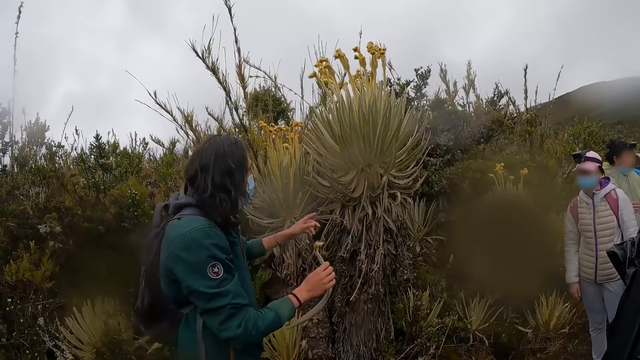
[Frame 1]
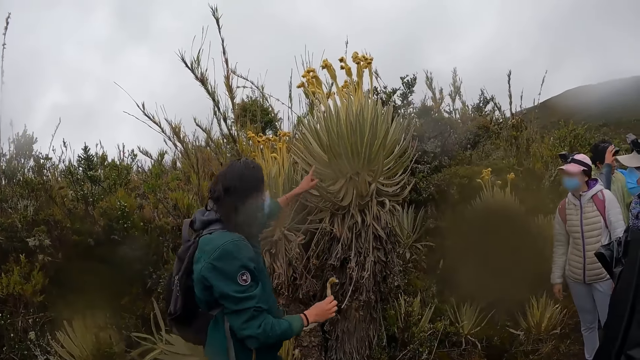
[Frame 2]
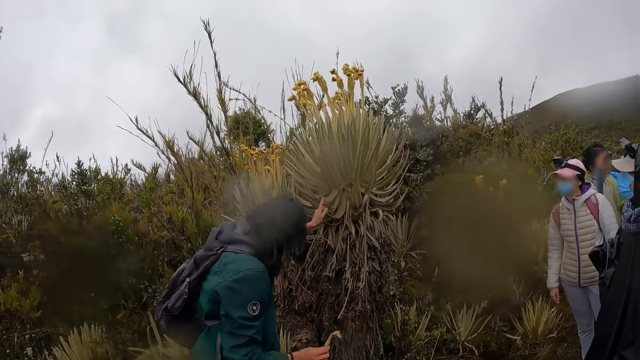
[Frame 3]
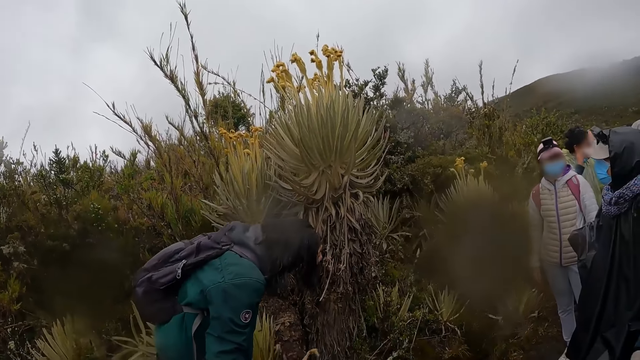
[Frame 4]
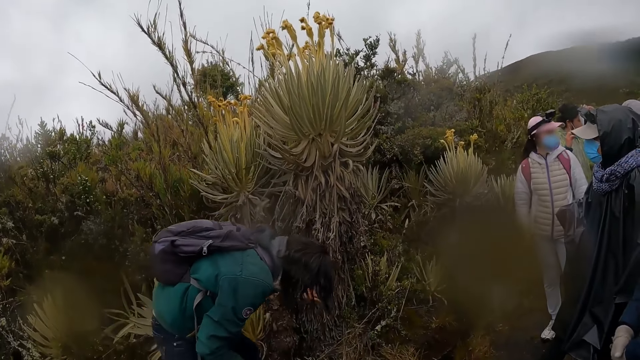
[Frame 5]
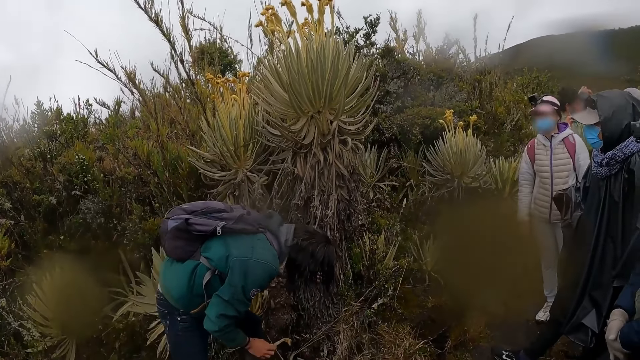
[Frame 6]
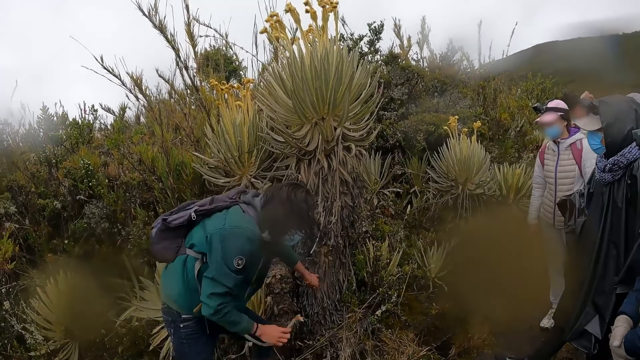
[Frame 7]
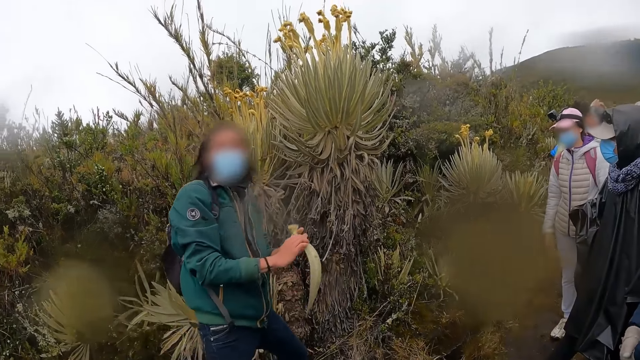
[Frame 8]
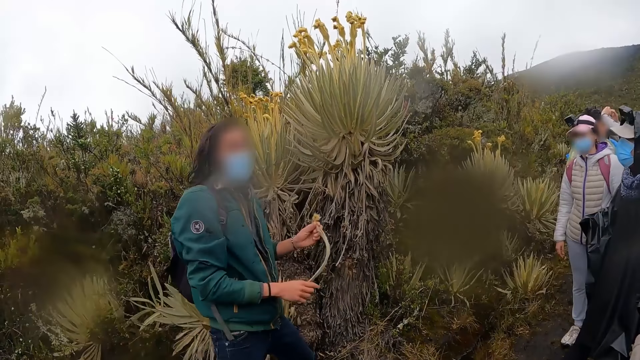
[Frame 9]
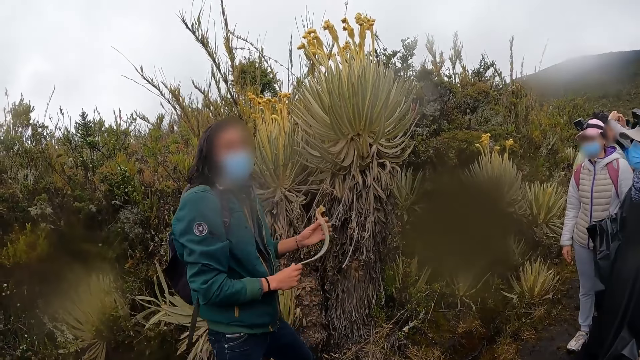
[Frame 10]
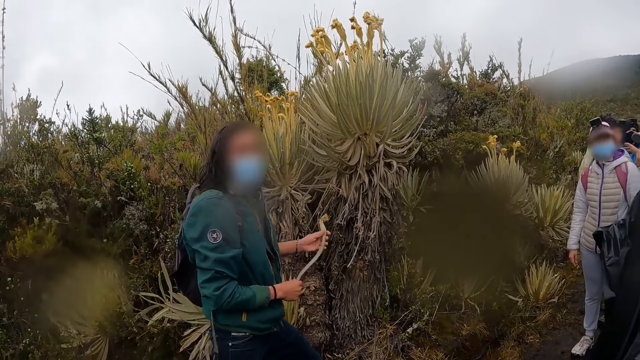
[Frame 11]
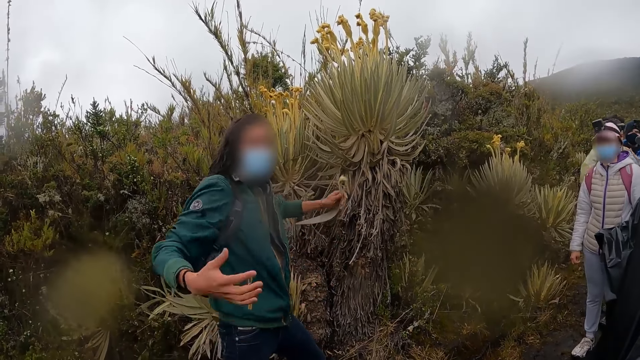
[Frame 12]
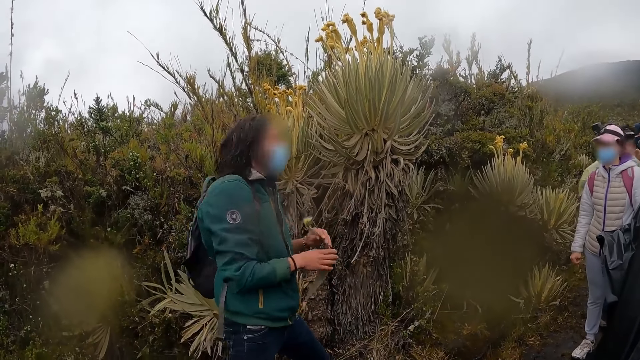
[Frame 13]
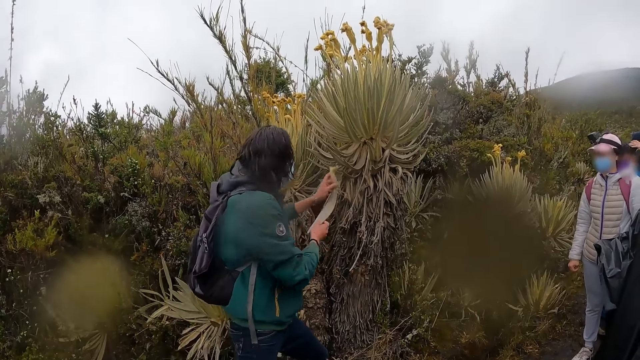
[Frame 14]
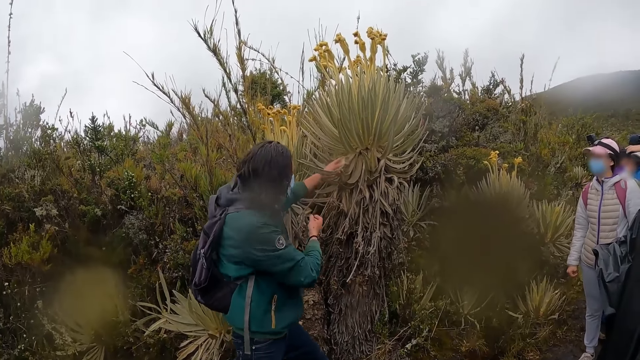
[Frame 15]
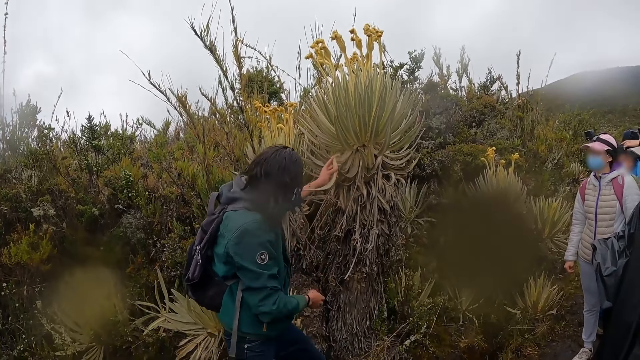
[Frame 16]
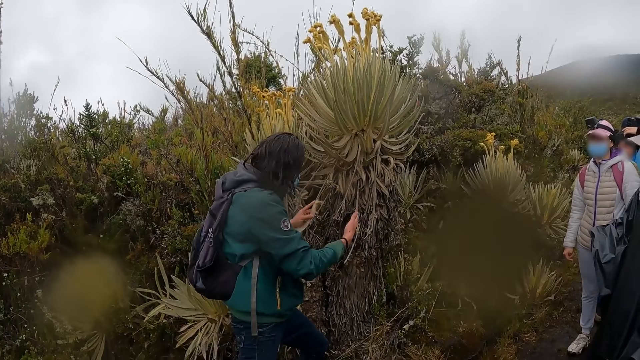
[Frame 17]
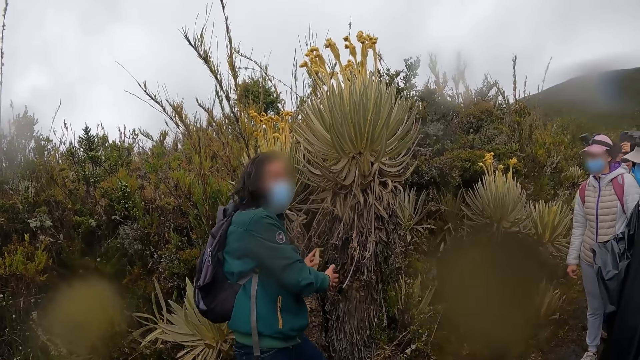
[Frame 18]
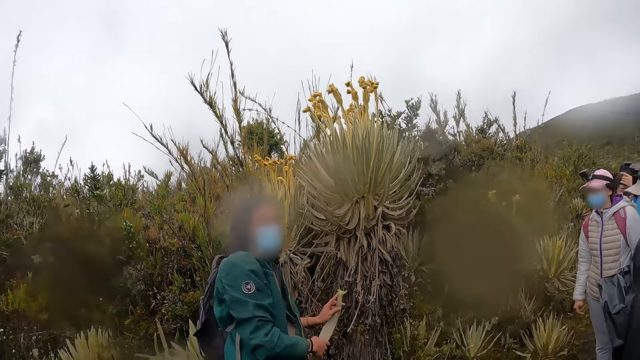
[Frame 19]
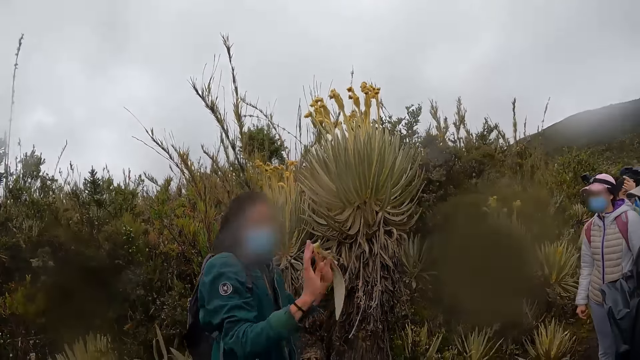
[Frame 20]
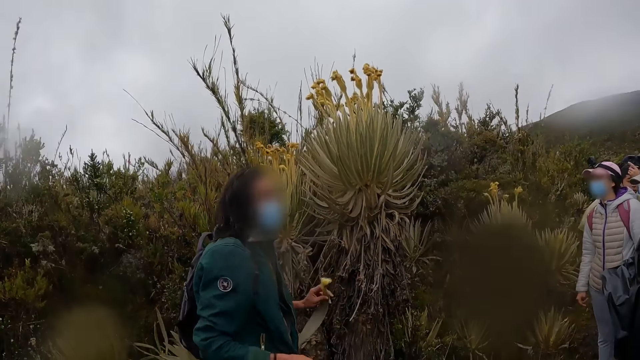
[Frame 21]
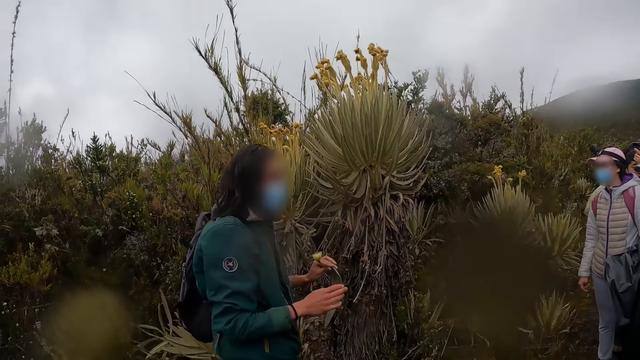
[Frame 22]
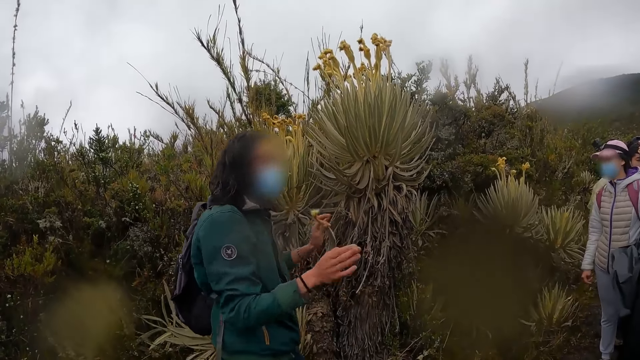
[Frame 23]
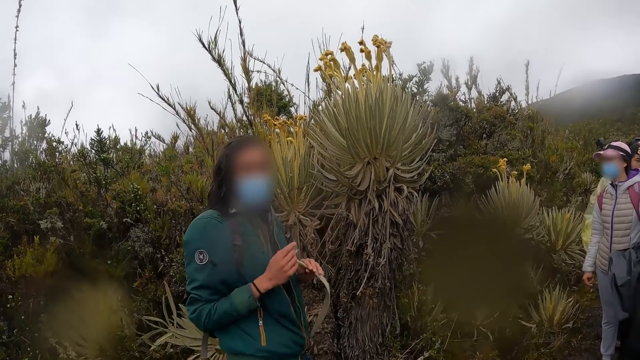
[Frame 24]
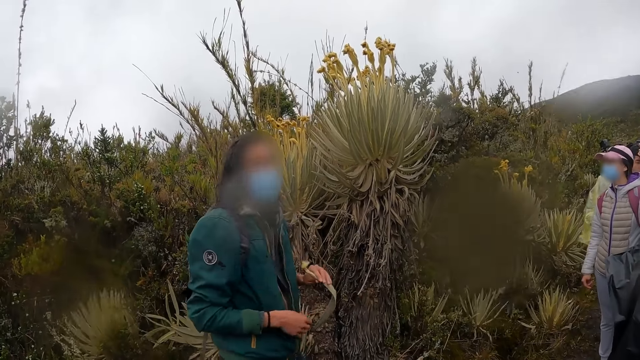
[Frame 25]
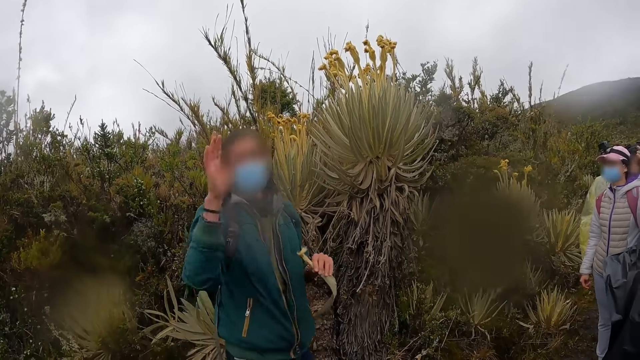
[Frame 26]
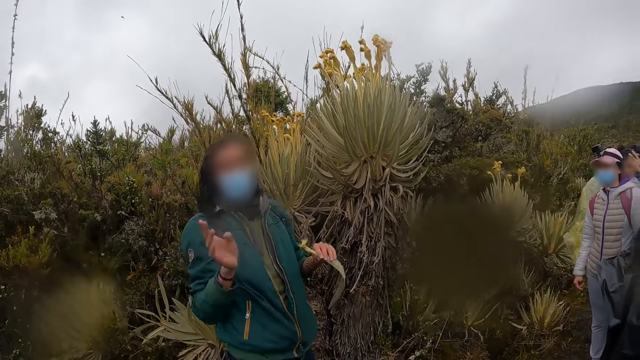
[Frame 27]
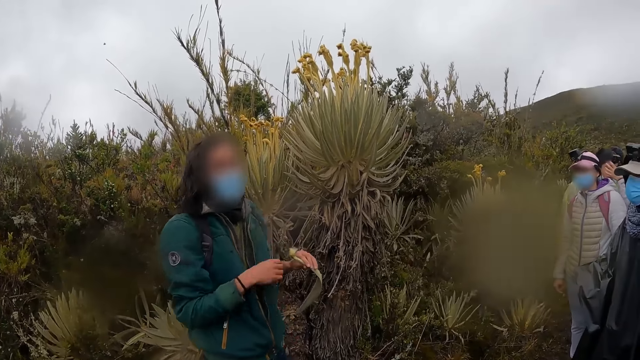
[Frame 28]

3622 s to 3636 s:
A man touches the plant with his left hand, points out to something, and bends. The man holds the leaf with both hands, touches the plant with the leaf in his left hand, and points out to something. The man holds the leaf with both hands and interacts with the camera wearer and the group of people. The man gestures out with his hands.

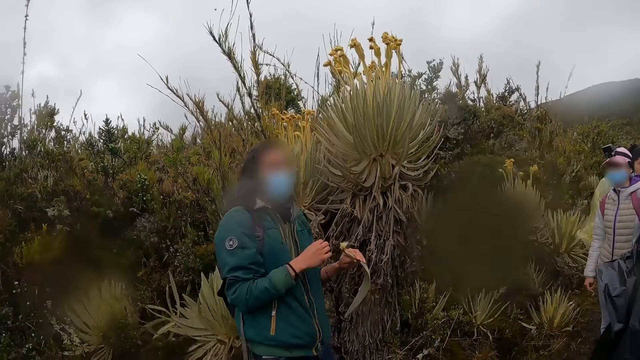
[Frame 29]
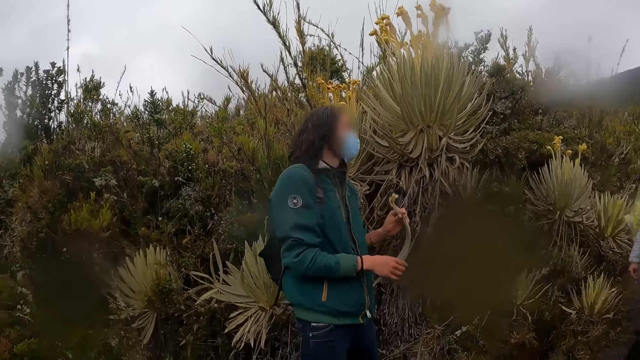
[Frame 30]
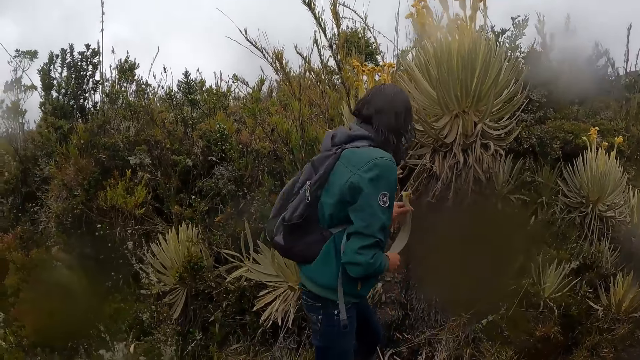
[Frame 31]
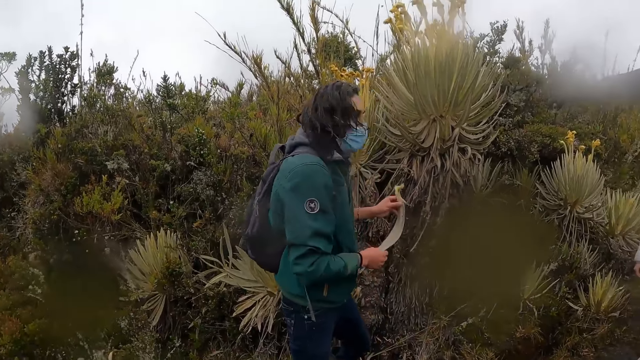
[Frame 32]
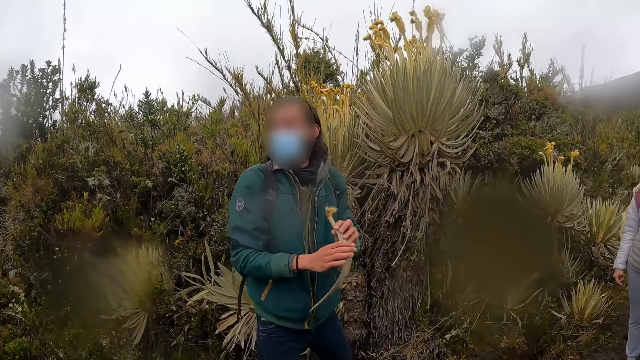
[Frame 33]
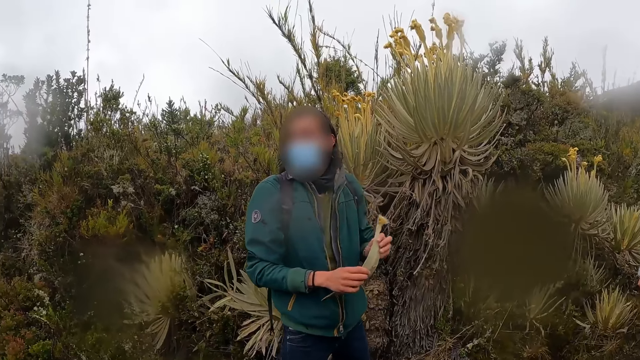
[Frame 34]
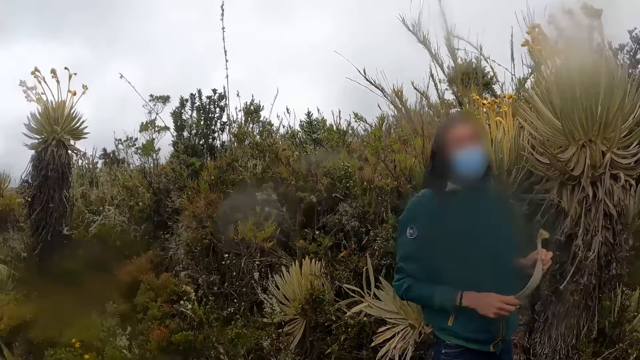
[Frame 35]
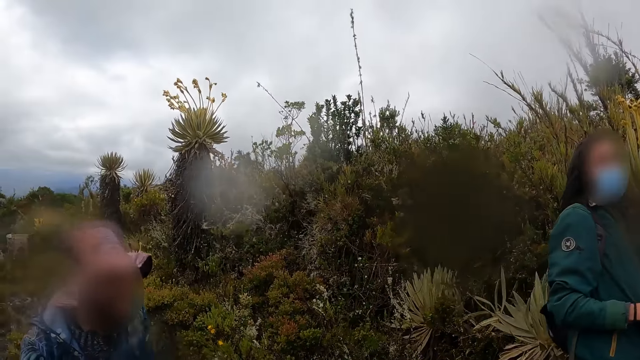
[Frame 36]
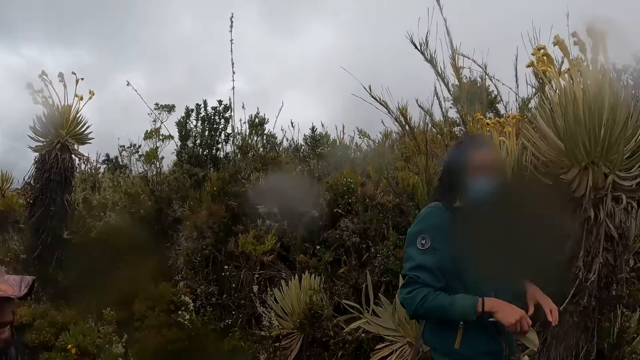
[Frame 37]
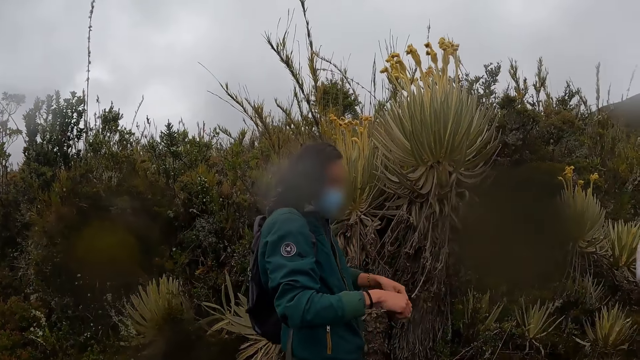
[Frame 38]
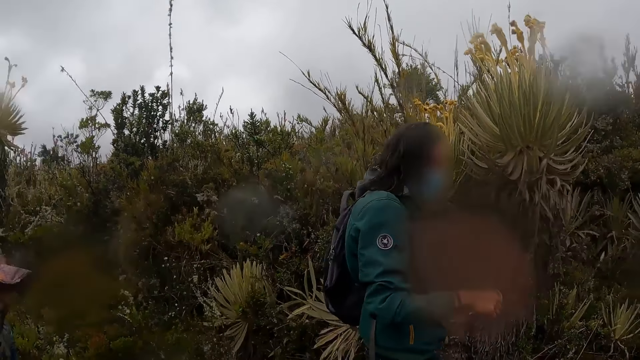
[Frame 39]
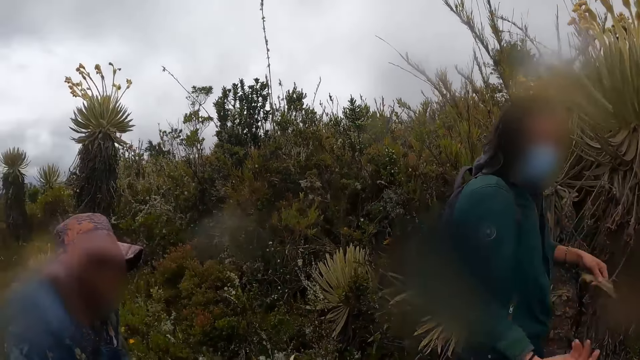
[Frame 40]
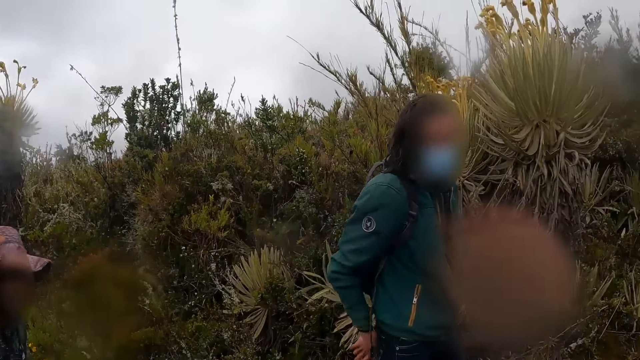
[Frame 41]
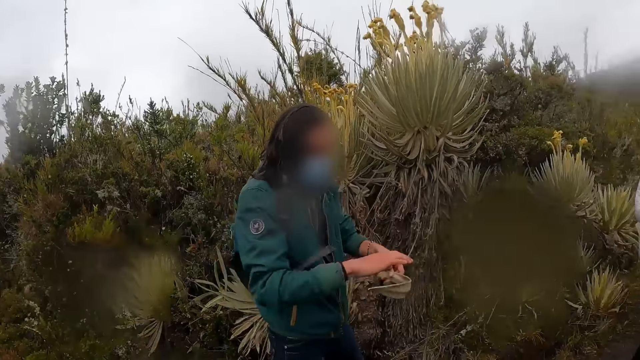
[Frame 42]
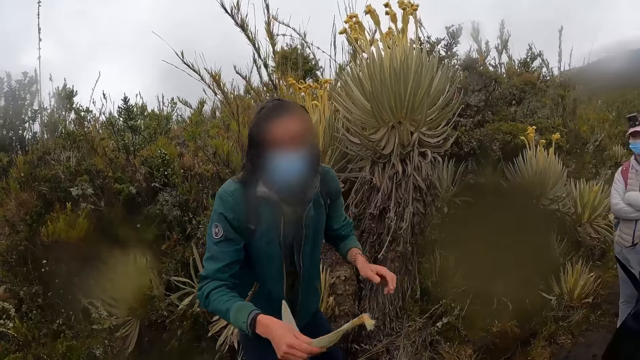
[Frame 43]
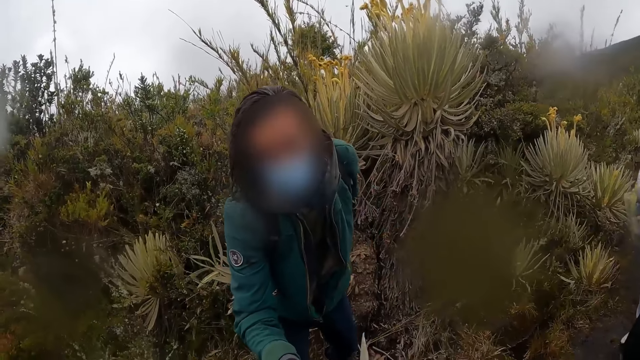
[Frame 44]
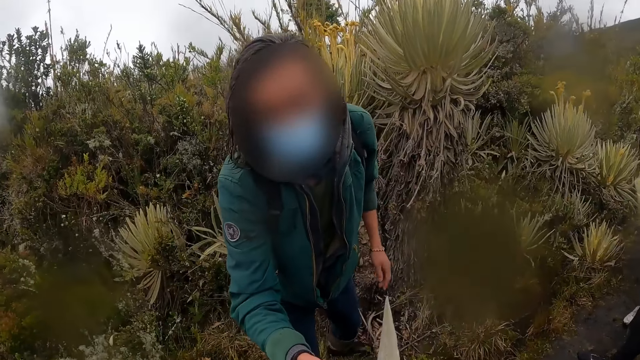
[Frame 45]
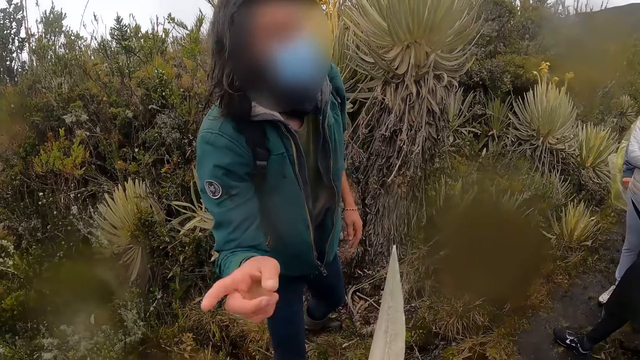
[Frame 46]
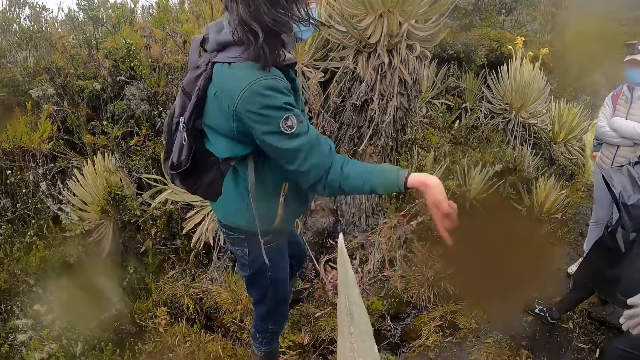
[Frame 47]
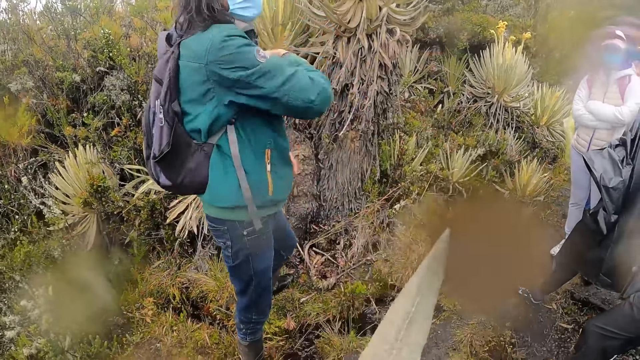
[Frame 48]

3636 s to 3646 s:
The camera wearer looks around the field. A man passes the leaf from his right hand to his left hand. The camera wearer collects the leaf from the man's right hand with his left hand. The man gestures out with his hands.
